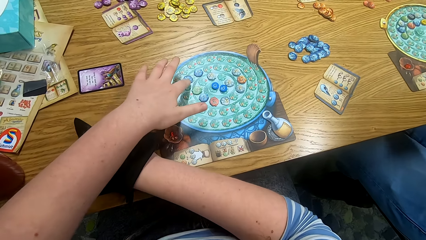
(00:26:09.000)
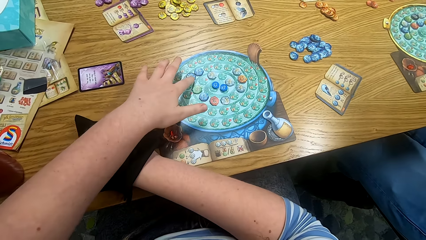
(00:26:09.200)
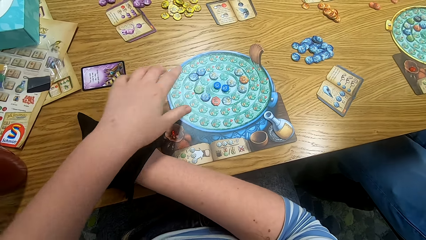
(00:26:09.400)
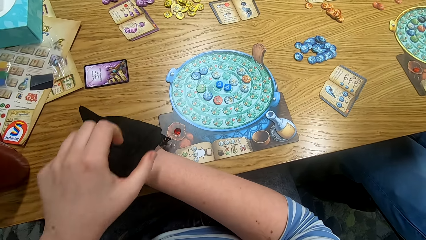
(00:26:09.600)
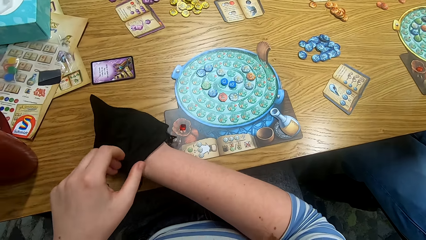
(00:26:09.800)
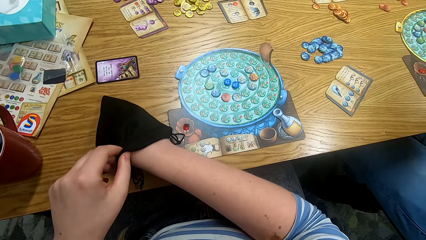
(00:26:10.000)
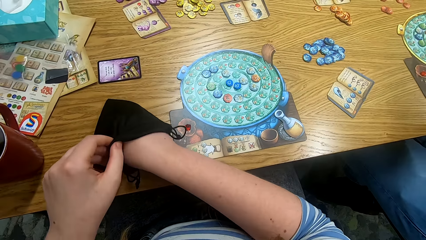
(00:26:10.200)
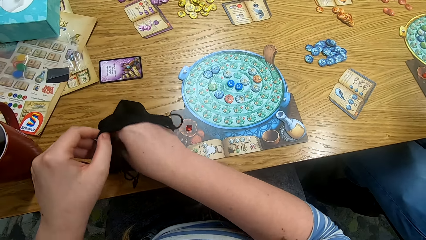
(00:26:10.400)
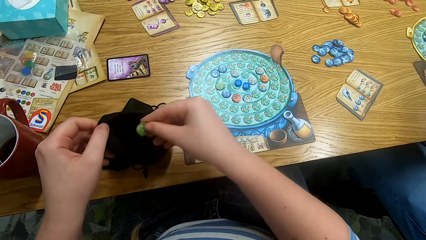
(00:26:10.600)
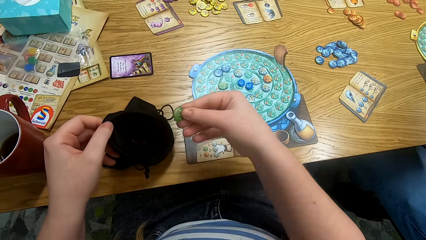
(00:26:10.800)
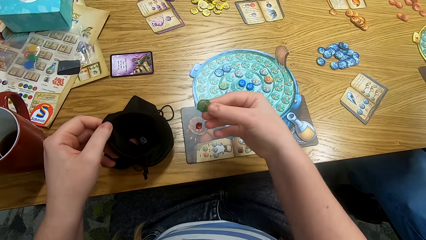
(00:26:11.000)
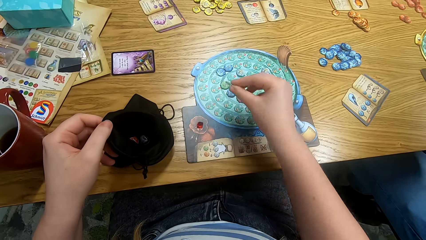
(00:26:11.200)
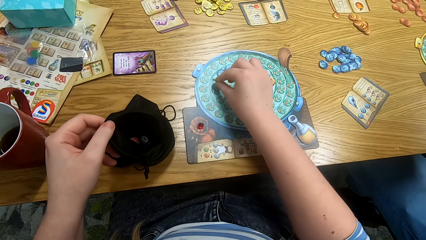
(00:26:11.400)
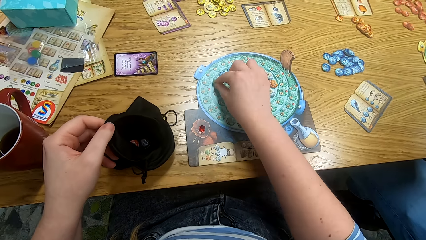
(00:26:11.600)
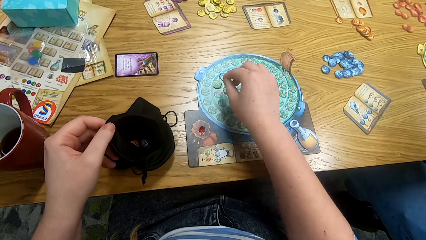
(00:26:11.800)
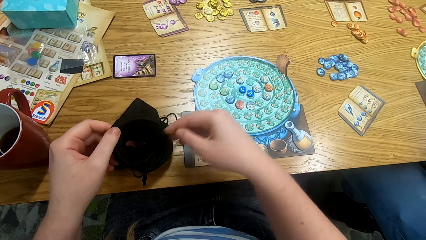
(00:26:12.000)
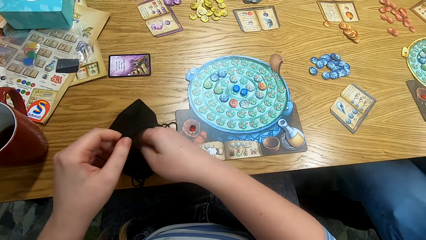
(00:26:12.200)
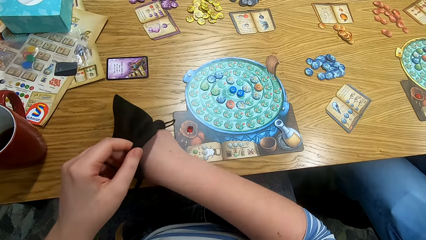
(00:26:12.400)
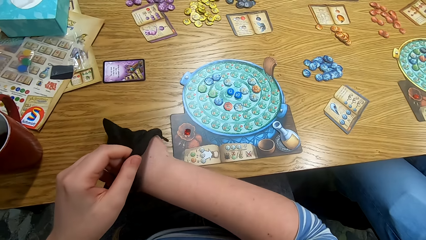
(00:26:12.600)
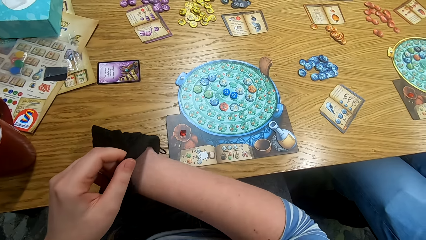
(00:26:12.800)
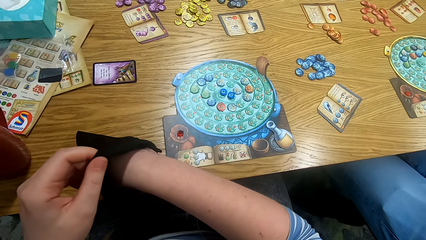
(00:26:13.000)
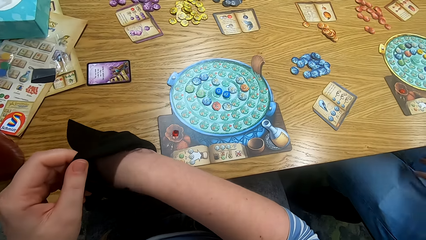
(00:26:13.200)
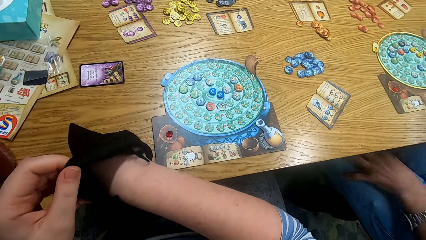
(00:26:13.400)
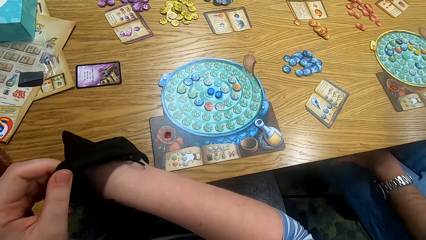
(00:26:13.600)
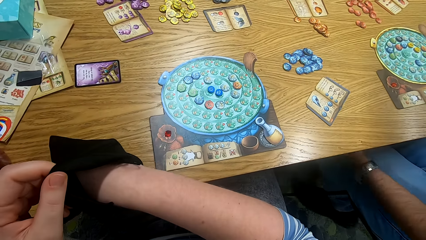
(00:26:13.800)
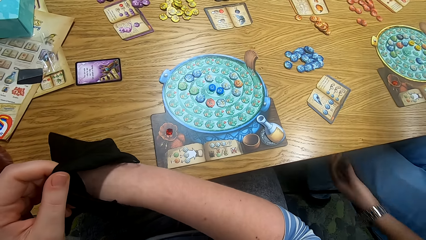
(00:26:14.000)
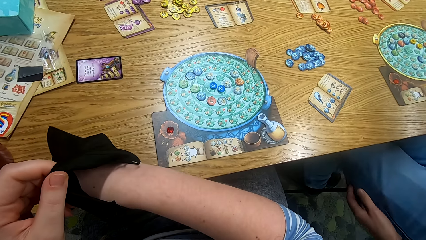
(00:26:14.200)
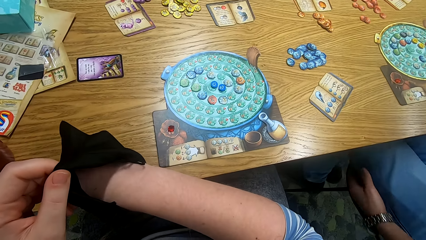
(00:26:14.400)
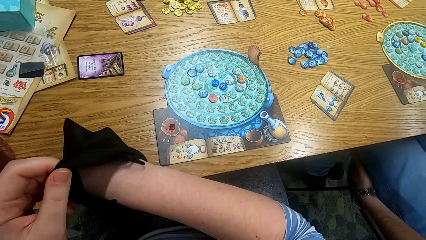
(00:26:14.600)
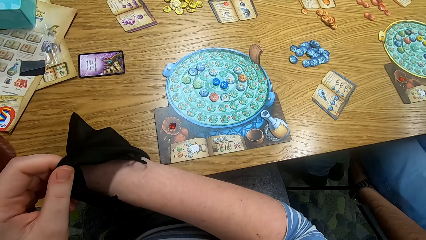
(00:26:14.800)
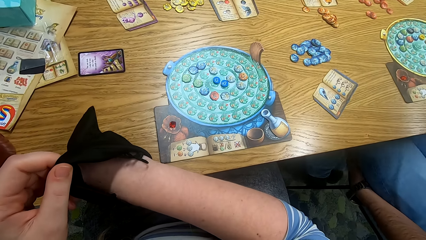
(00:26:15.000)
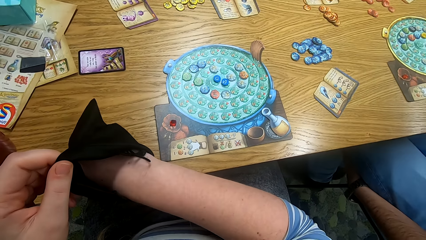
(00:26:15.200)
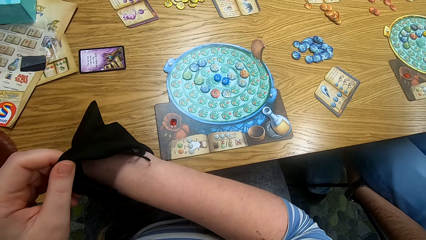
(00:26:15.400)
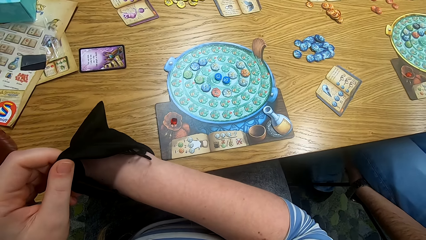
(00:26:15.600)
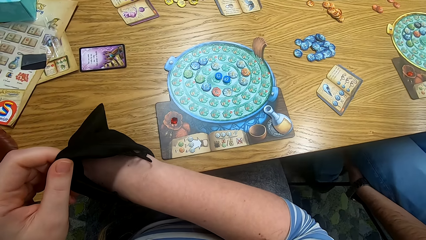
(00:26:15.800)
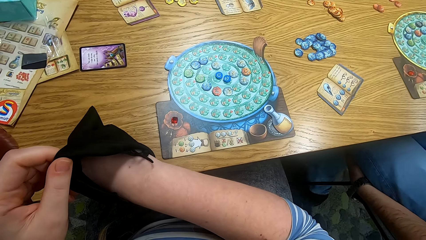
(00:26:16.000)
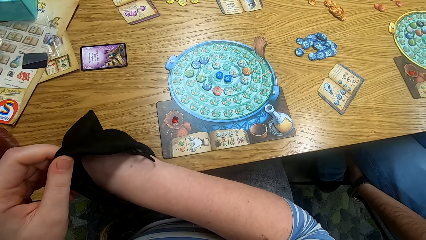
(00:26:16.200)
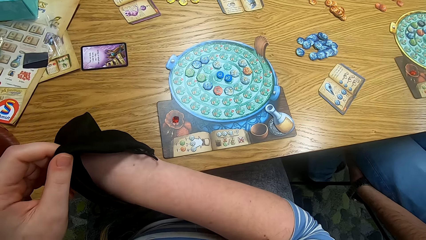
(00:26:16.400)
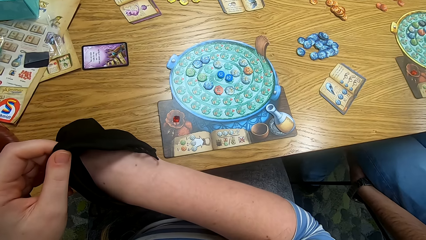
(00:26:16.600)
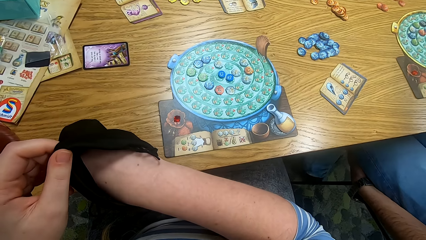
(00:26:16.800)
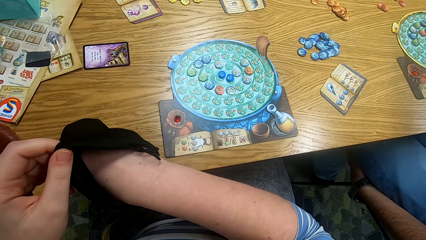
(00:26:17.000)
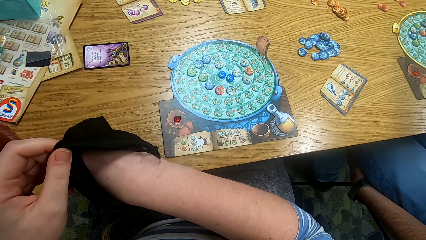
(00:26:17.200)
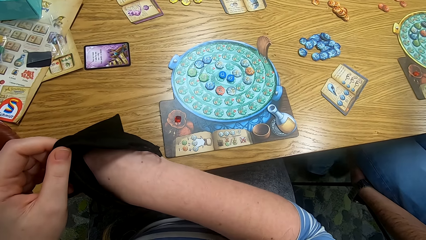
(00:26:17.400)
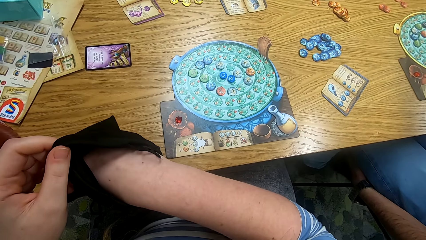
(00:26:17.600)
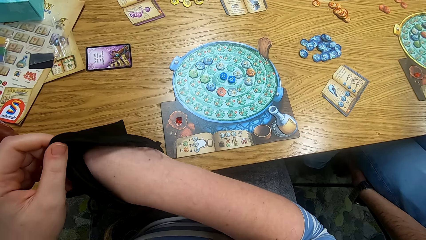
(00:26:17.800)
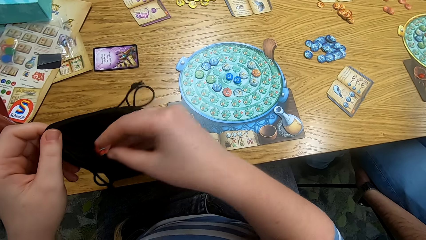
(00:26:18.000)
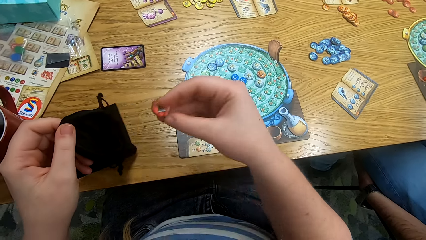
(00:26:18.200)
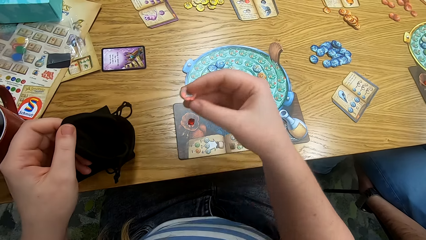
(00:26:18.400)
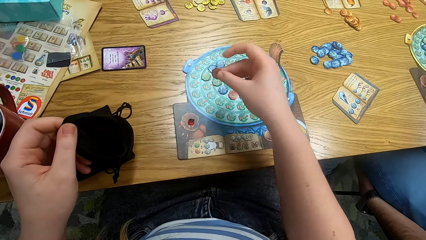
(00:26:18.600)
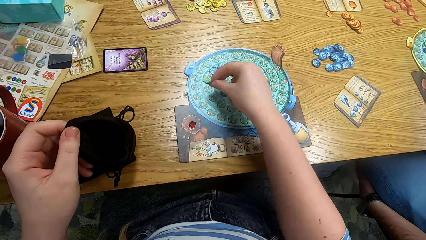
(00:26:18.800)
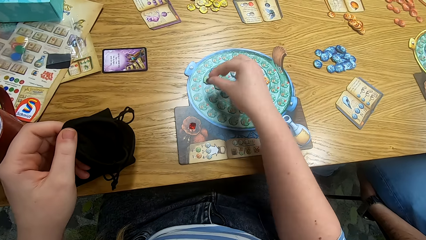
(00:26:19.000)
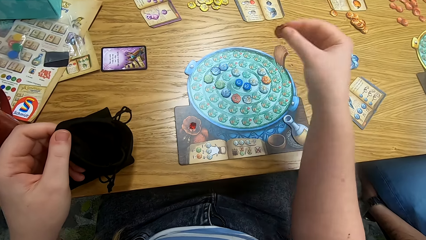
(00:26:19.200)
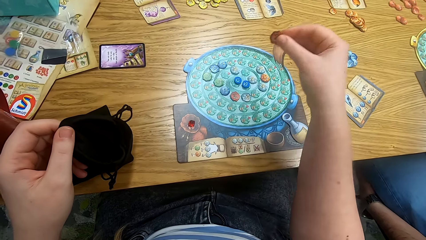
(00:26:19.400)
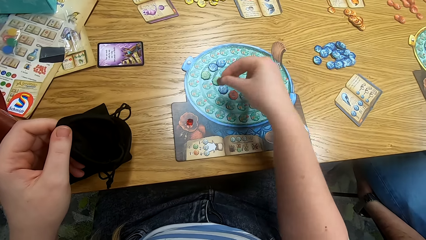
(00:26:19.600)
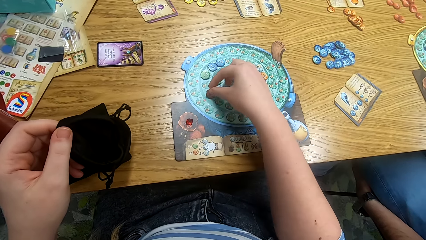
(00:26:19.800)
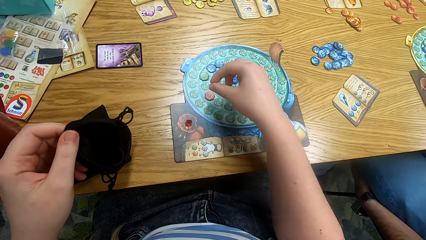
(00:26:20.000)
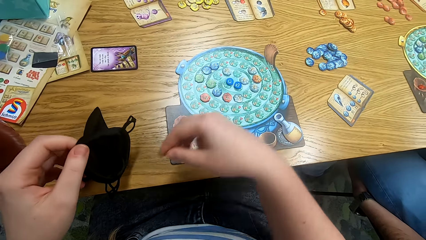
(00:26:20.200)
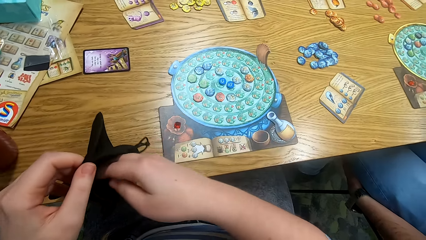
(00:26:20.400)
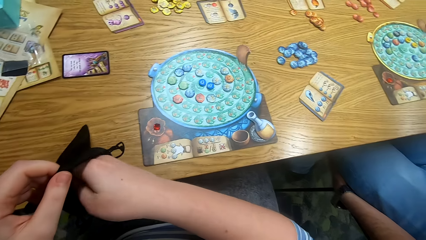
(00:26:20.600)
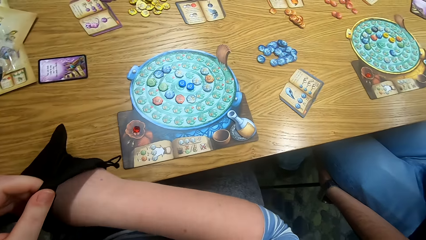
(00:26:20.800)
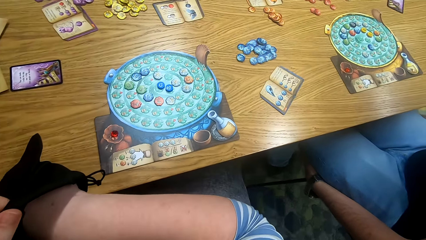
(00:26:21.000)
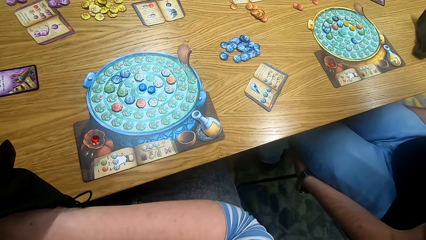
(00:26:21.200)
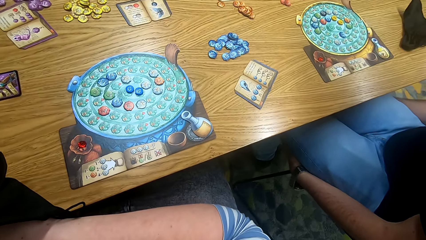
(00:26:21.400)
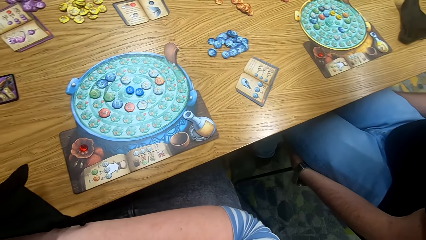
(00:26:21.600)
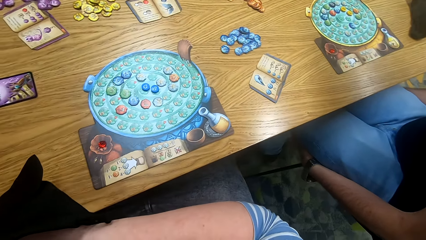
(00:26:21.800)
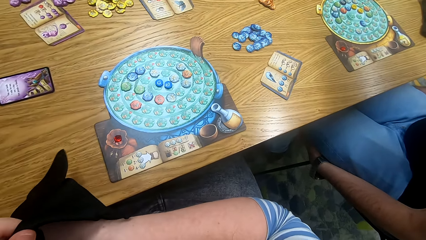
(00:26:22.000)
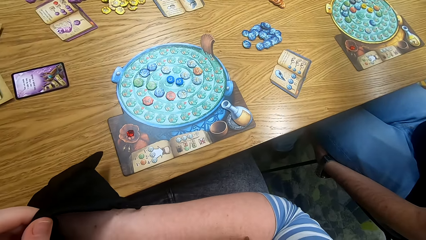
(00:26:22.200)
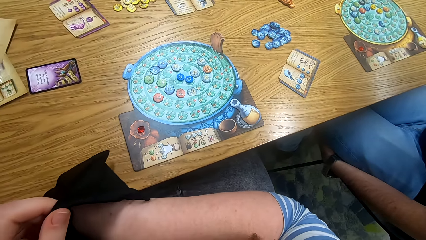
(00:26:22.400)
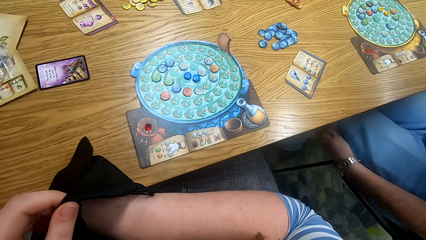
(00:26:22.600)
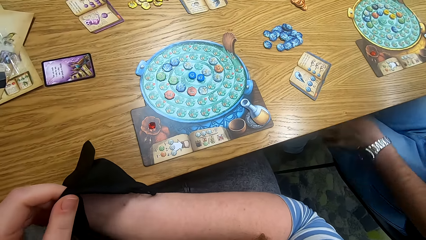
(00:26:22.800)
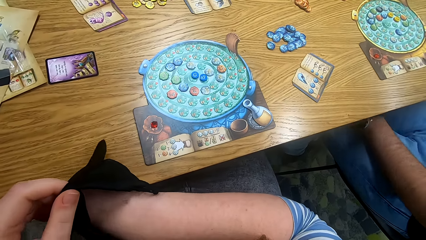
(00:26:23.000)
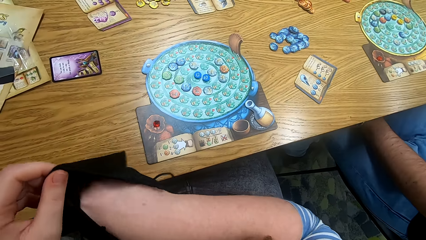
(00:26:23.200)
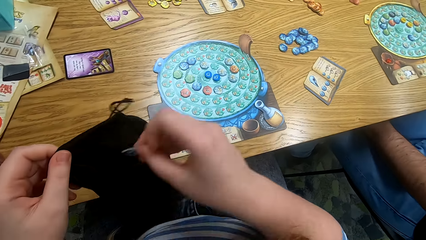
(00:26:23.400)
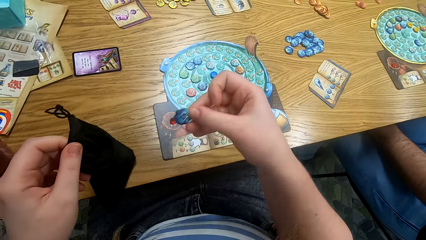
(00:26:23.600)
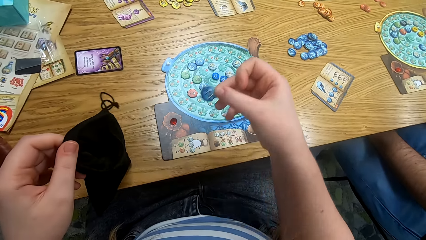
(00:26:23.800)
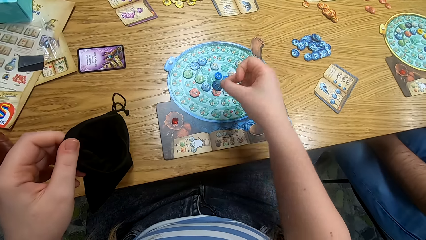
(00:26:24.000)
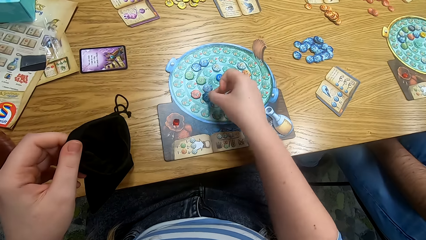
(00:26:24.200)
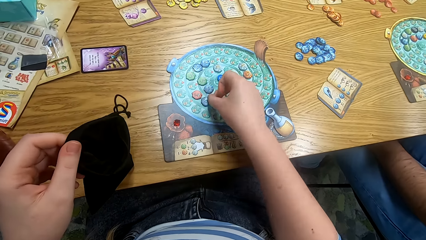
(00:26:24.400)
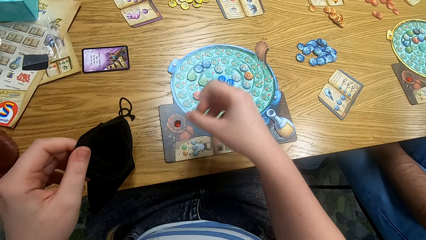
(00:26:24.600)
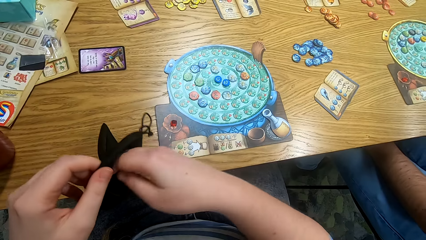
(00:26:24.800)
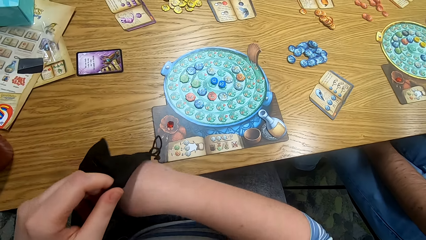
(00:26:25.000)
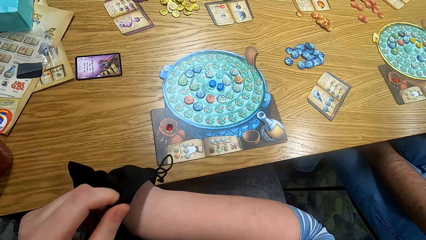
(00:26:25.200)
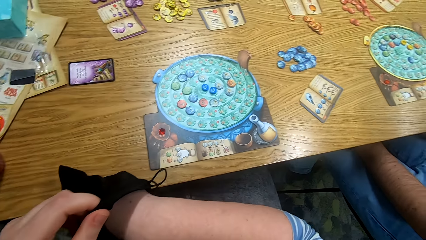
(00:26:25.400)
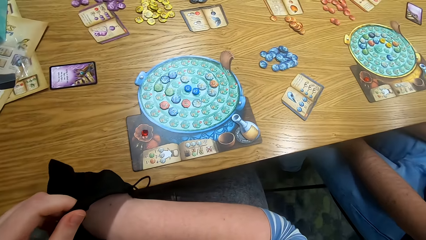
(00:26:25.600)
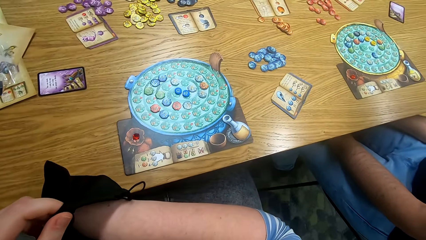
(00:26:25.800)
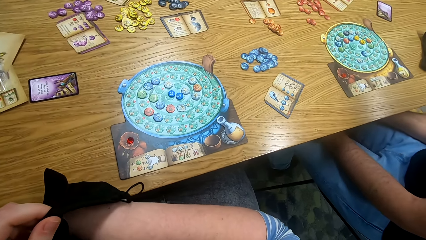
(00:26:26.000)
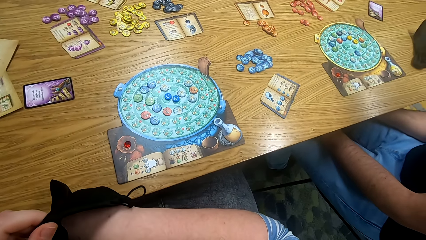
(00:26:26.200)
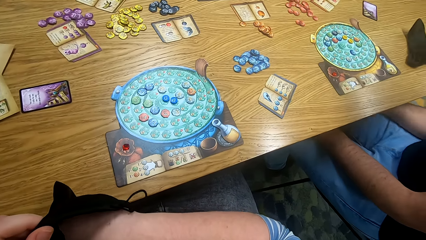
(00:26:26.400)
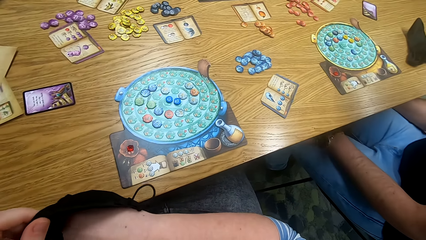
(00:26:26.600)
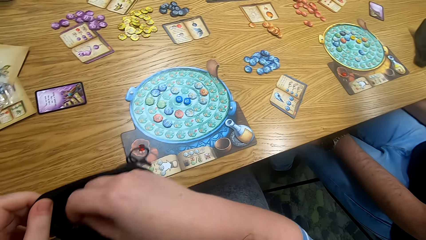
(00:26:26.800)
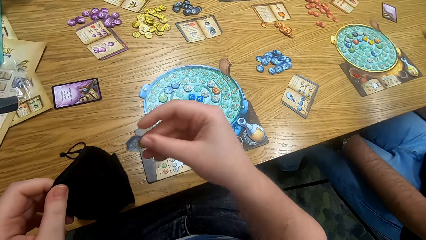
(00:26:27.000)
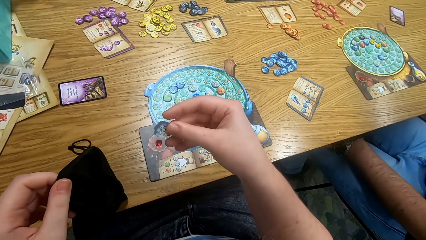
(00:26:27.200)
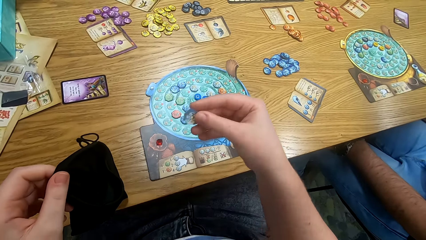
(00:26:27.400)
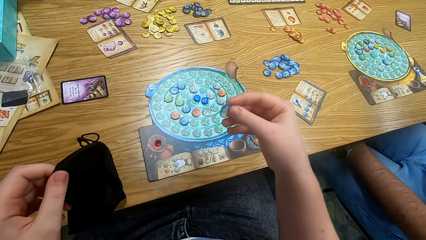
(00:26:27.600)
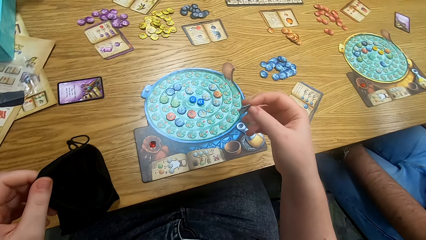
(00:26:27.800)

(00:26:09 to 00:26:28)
The camera wearer moves a tile on the game board. They play the game. They pick a tile from the bag. A man touches himself. The camera wearer plays the game. They play the game again and look around. The man moves legs. The camera wearer puts a tile on the game board. They look around and play the game. They search the bag. They play the game. The man touches himself. The camera wearer puts a tile on the game board. They search the bag.
